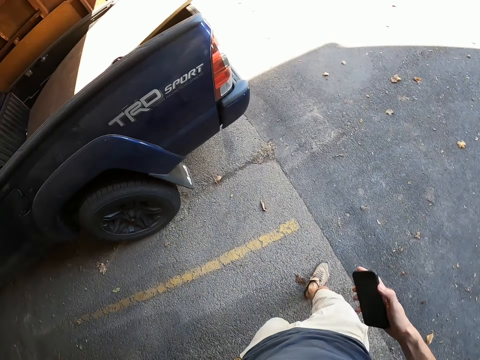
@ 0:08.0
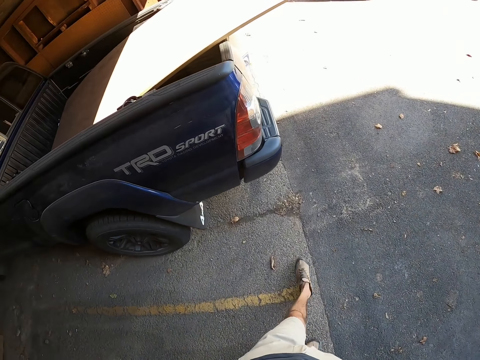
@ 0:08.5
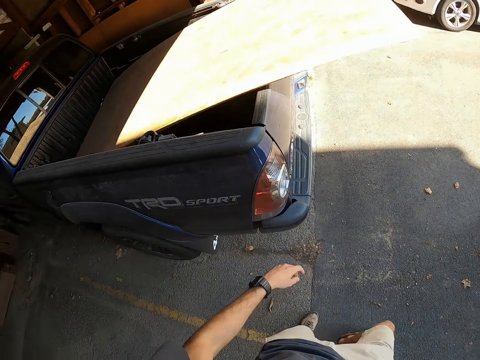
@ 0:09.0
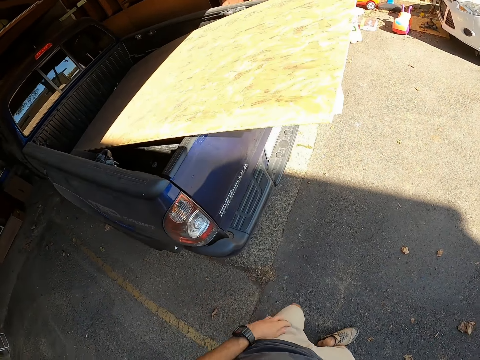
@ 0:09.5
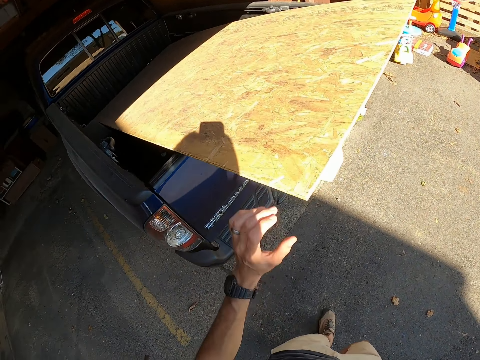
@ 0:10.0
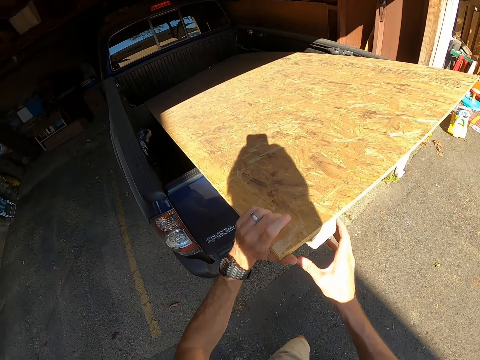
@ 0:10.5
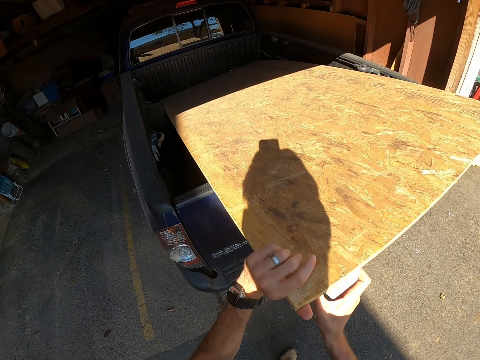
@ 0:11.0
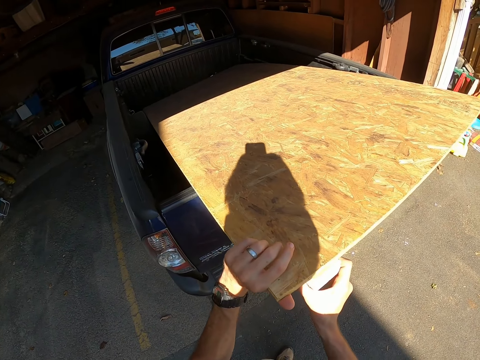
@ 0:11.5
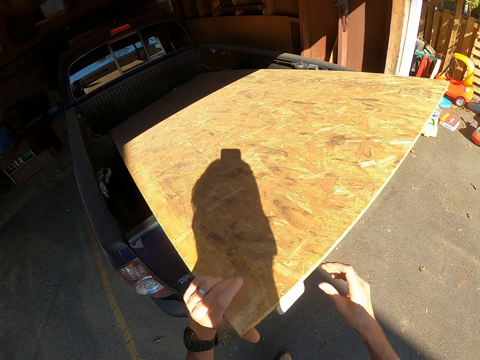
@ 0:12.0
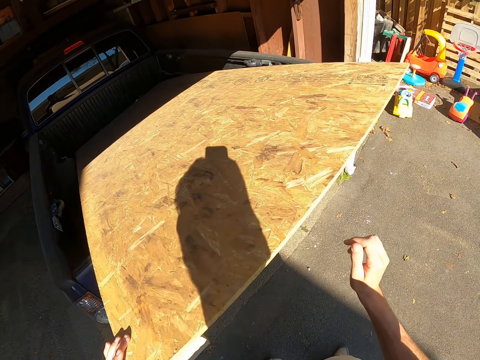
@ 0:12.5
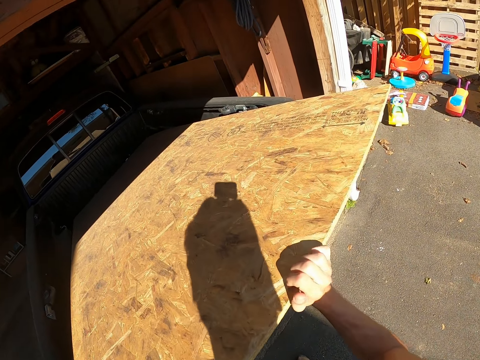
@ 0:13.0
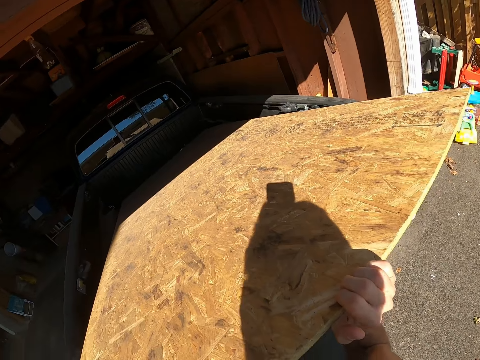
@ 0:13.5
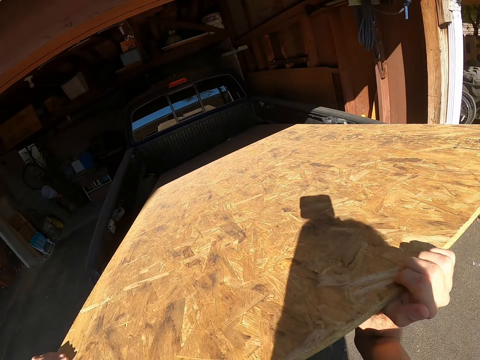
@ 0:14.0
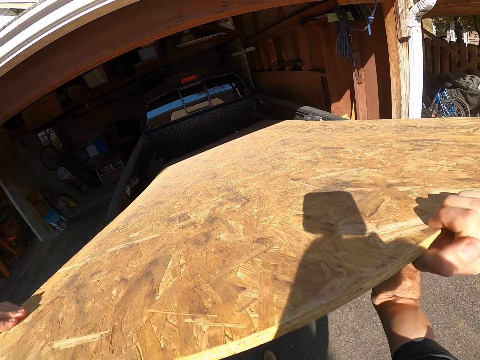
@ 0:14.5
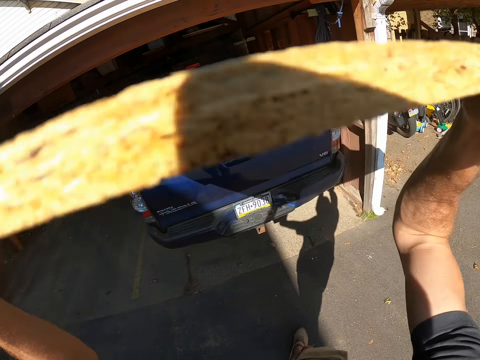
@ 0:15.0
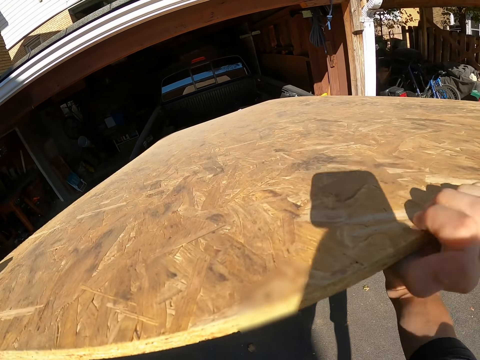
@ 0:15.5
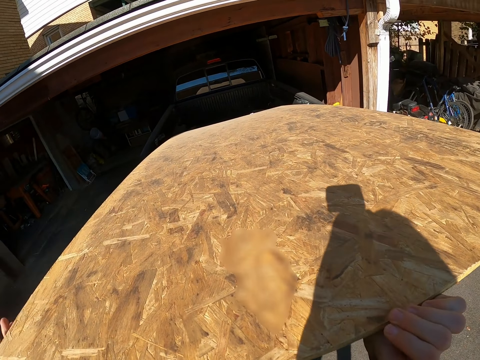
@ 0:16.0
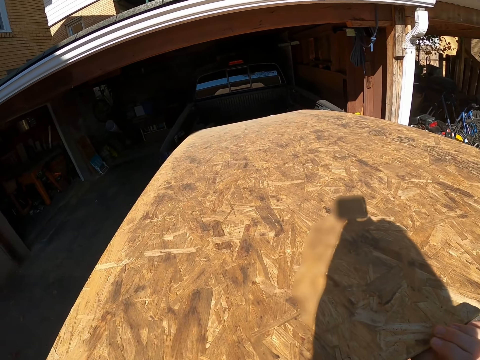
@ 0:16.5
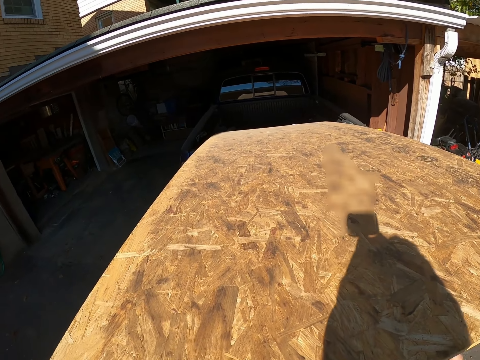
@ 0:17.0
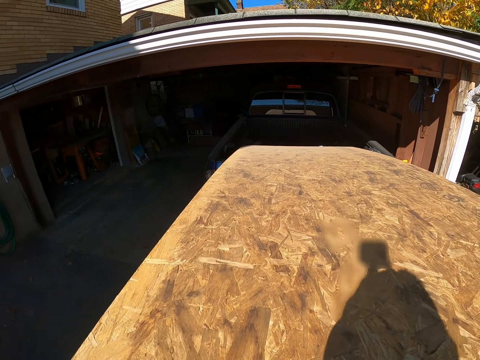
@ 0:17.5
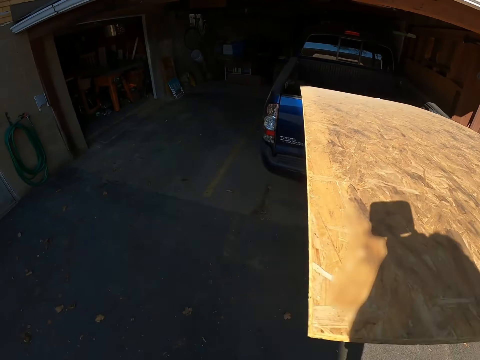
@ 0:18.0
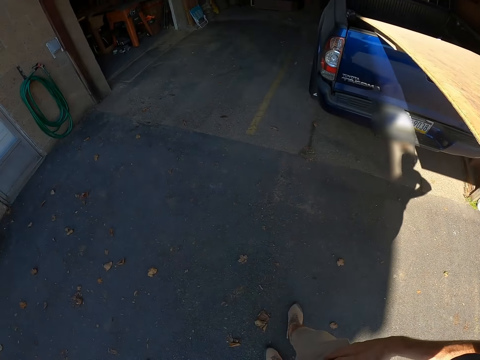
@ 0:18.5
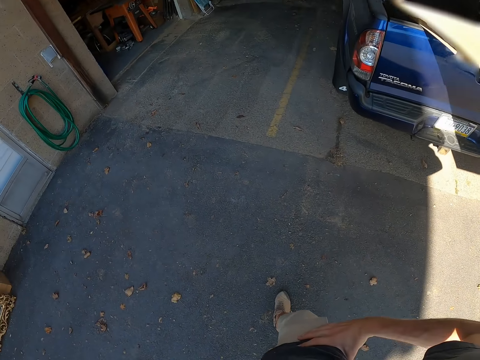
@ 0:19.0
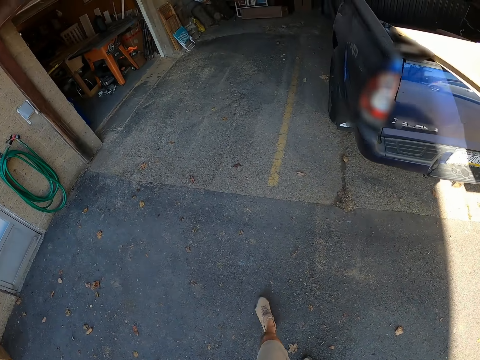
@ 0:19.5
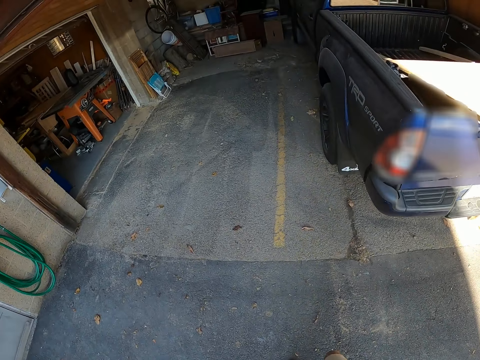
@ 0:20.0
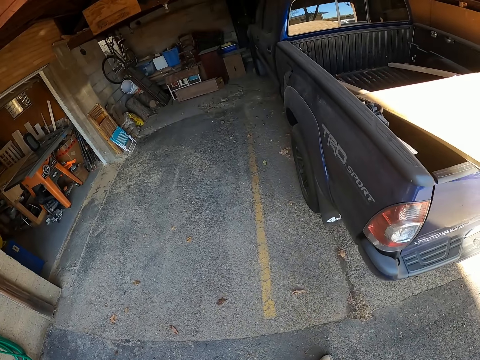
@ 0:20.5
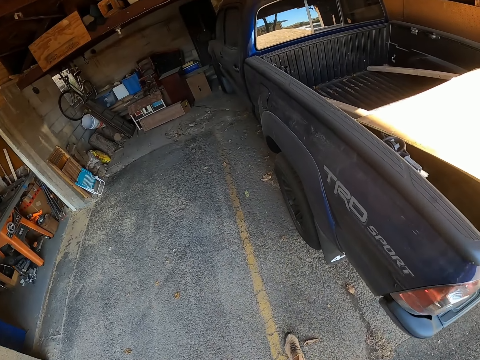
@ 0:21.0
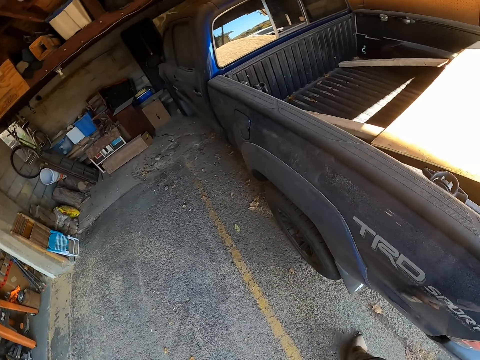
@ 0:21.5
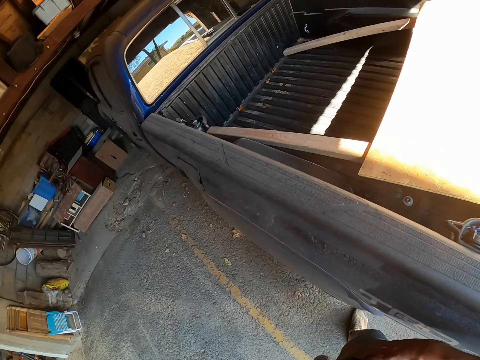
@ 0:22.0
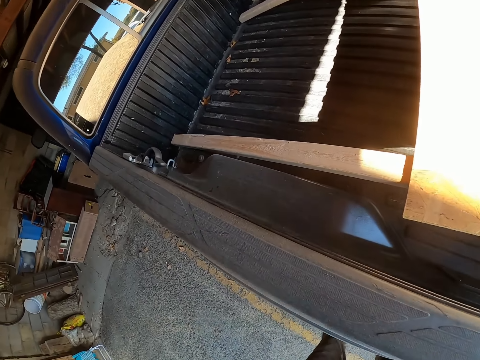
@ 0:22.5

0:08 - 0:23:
The camera wearer puts his phone back in his pocket. He holds a piece of wood. He pulls the piece of wood from the pickup trunk. He walks around the compound.

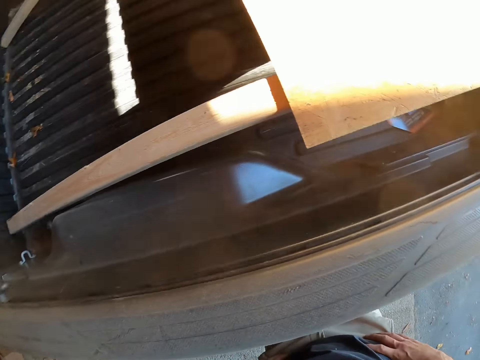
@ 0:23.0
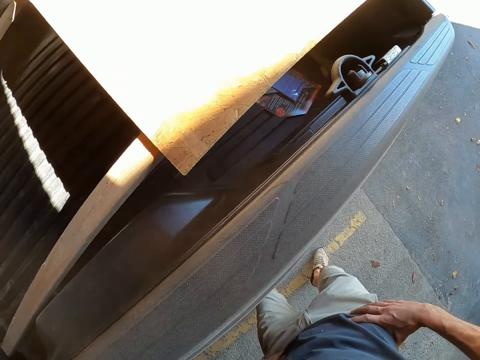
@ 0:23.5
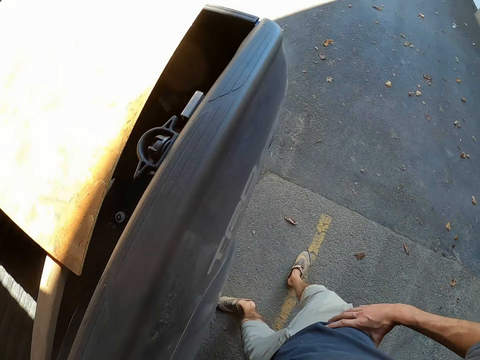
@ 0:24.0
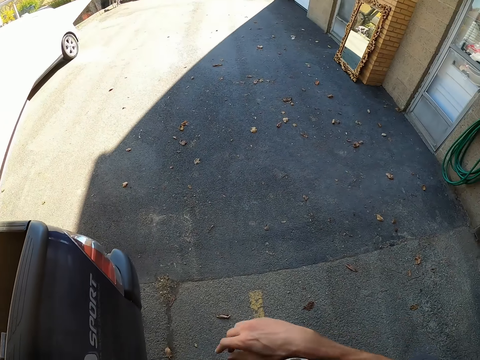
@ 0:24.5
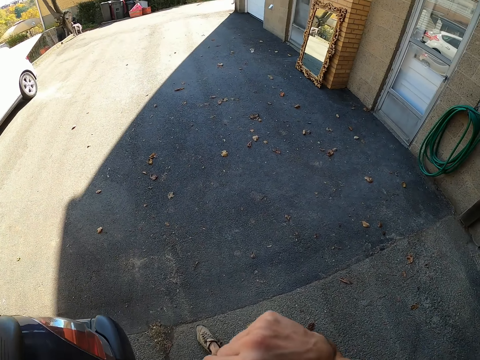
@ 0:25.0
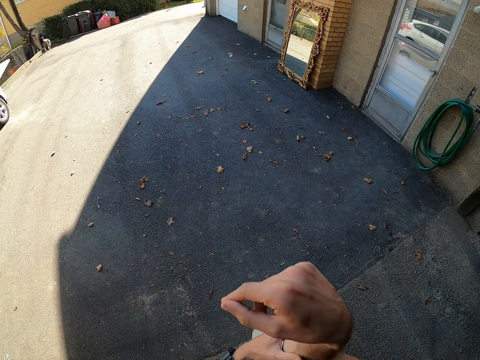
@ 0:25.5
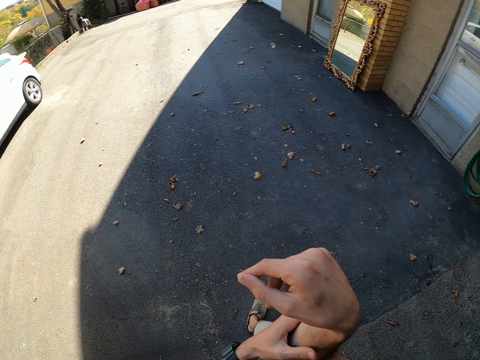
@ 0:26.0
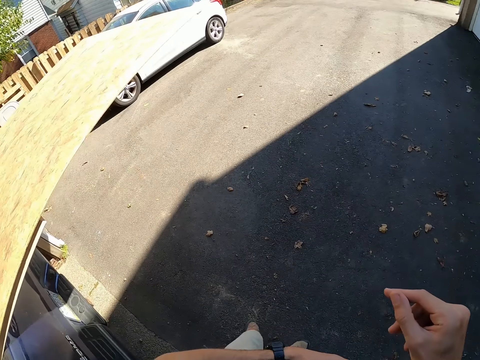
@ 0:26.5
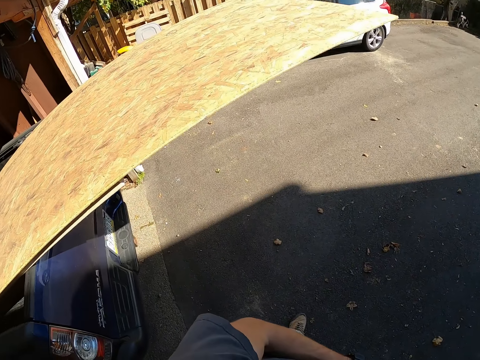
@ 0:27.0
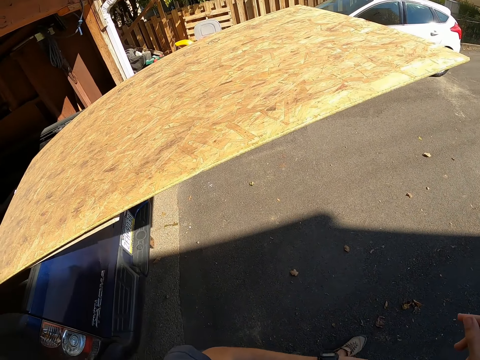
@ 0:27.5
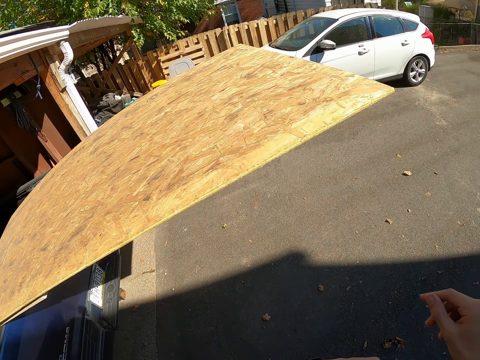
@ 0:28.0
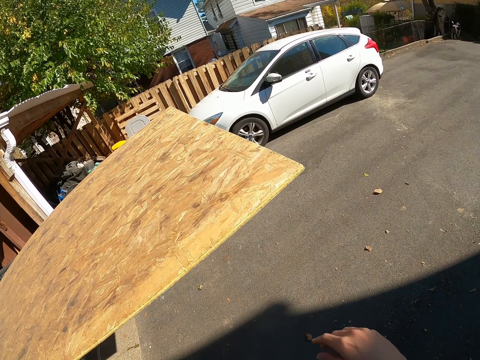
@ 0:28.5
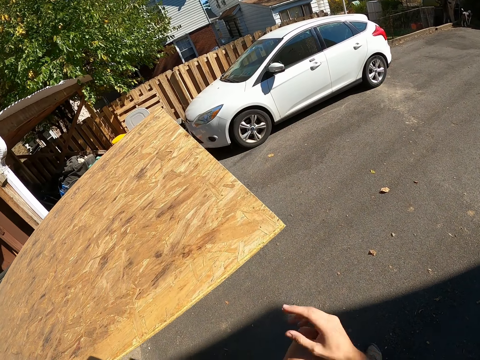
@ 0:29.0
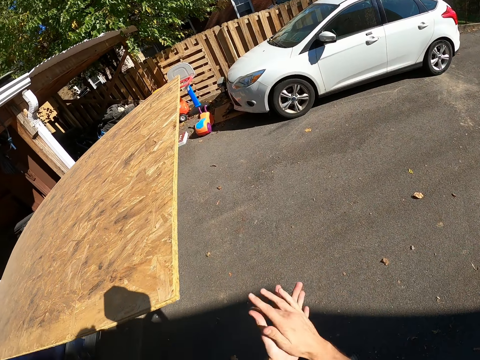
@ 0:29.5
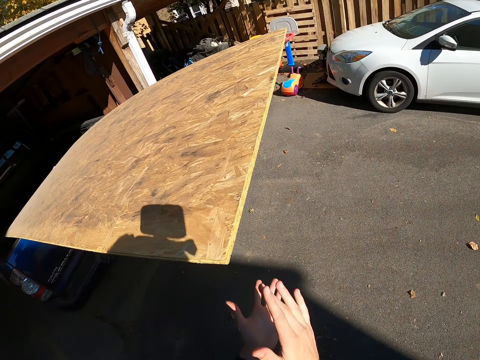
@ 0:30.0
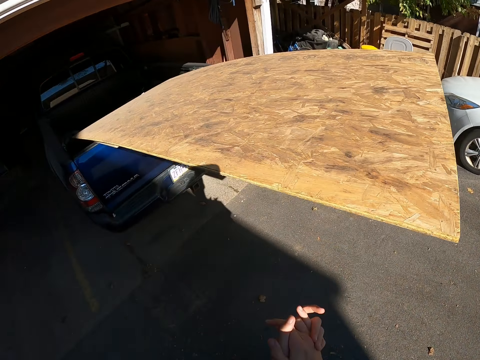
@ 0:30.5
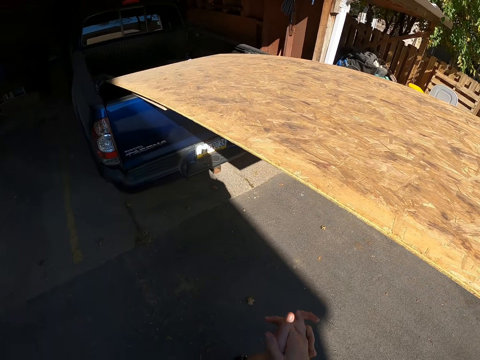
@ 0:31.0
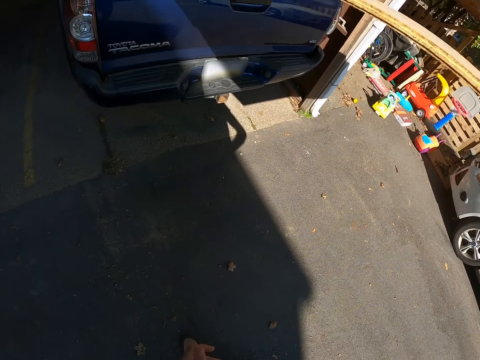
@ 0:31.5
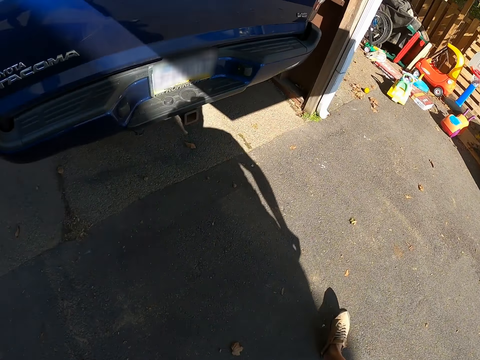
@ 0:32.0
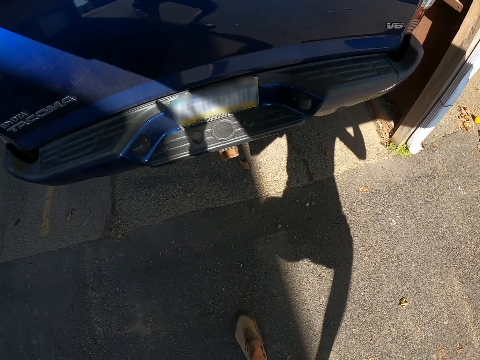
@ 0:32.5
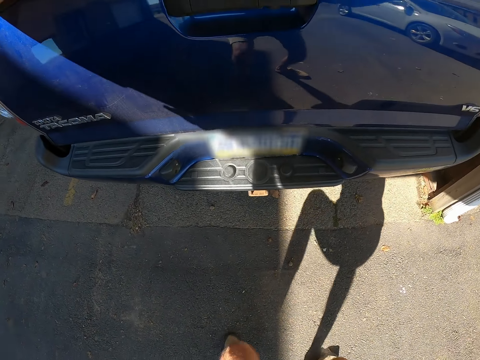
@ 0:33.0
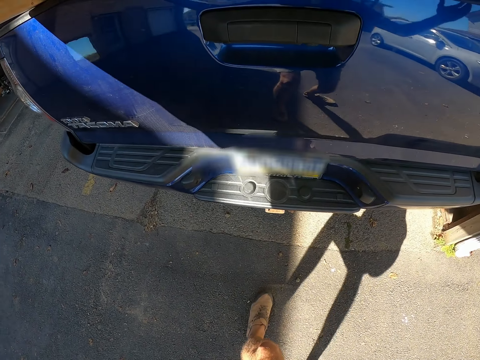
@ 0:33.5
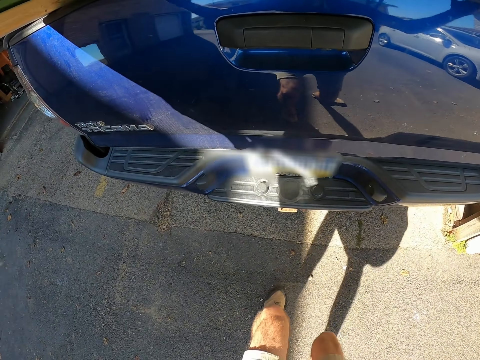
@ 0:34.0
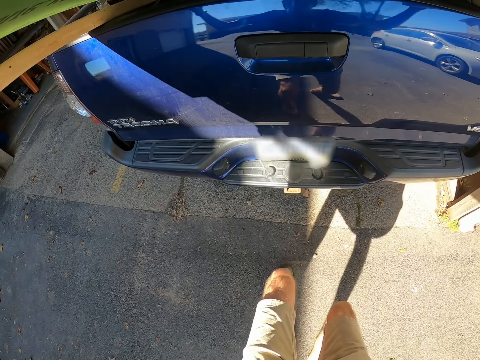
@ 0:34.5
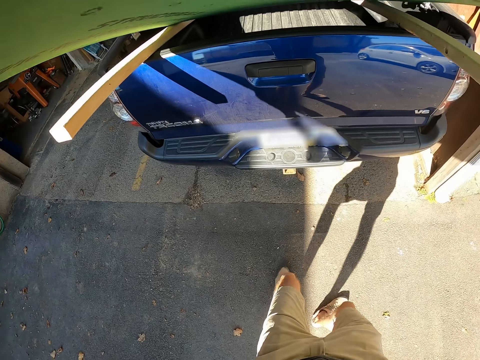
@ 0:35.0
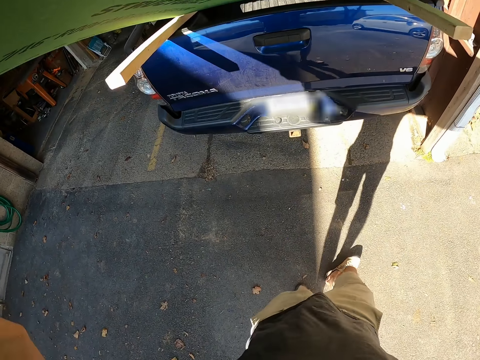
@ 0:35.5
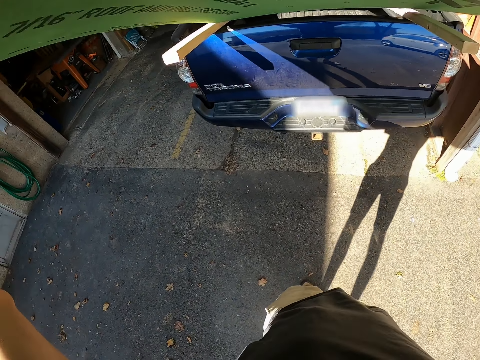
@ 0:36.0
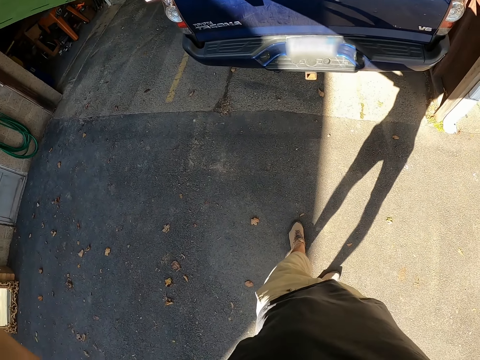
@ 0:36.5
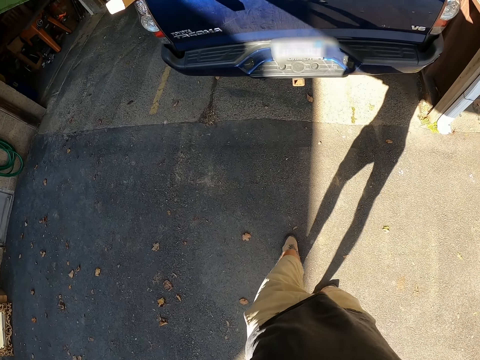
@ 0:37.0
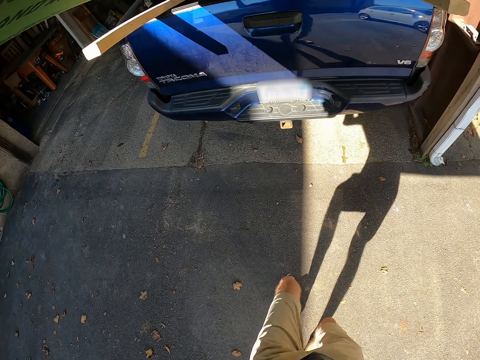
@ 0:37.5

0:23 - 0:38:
The camera wearer claps his hands. He pulls a piece of wood from the pickup trunk. He lifts the wood.
